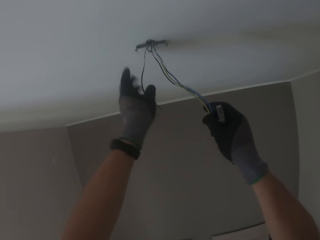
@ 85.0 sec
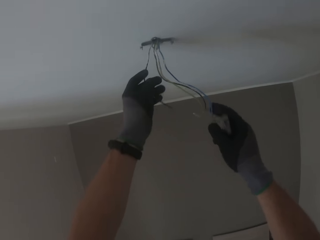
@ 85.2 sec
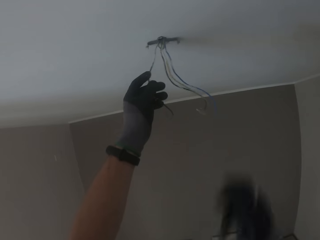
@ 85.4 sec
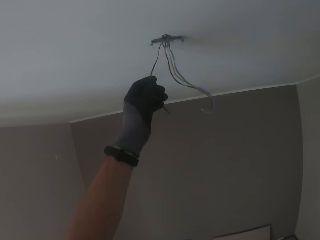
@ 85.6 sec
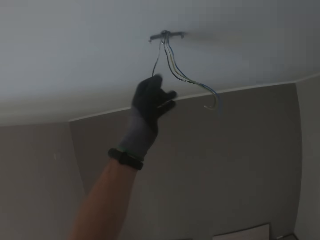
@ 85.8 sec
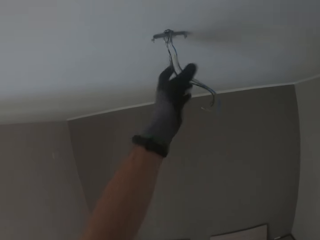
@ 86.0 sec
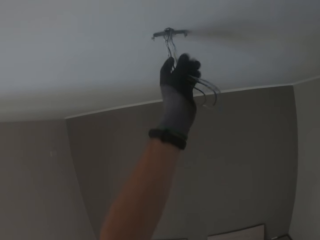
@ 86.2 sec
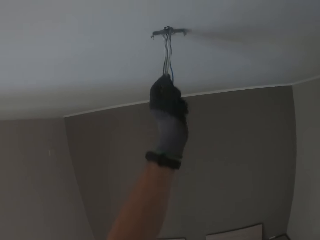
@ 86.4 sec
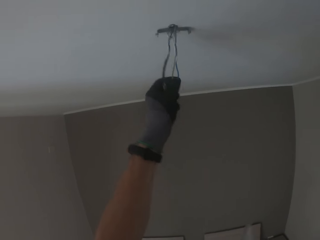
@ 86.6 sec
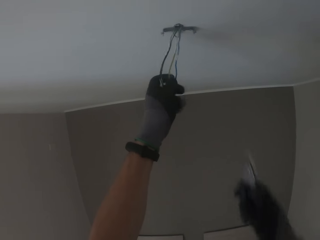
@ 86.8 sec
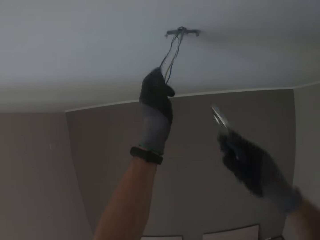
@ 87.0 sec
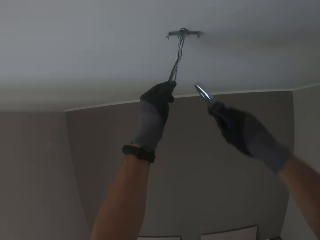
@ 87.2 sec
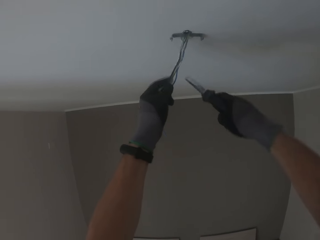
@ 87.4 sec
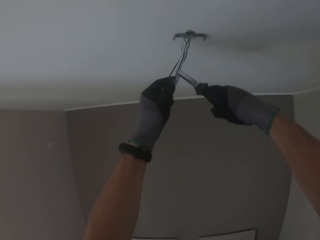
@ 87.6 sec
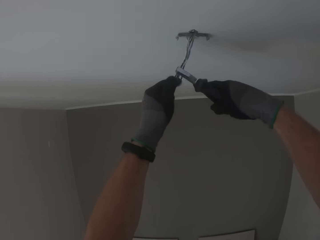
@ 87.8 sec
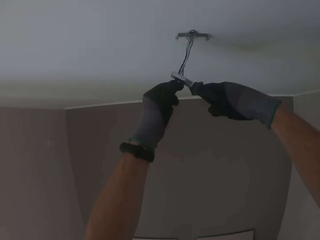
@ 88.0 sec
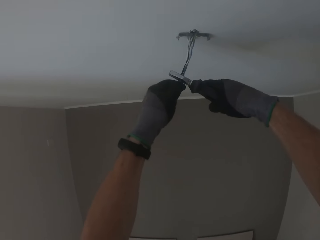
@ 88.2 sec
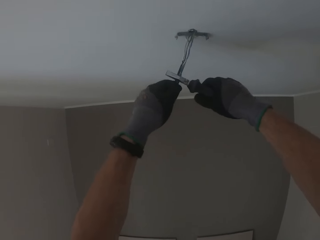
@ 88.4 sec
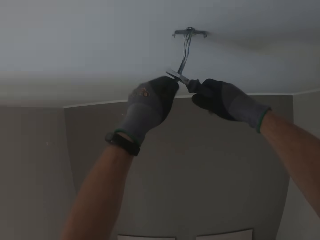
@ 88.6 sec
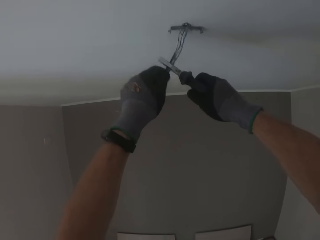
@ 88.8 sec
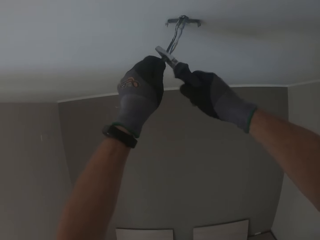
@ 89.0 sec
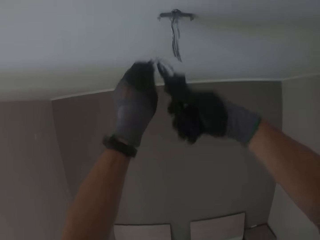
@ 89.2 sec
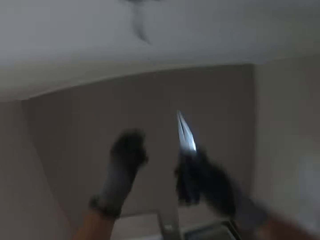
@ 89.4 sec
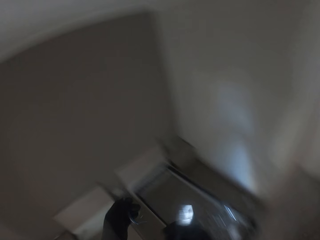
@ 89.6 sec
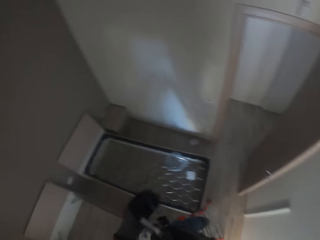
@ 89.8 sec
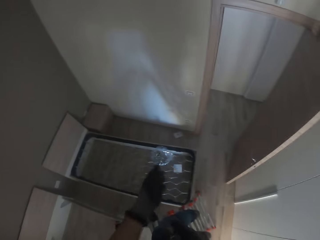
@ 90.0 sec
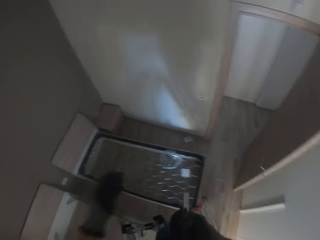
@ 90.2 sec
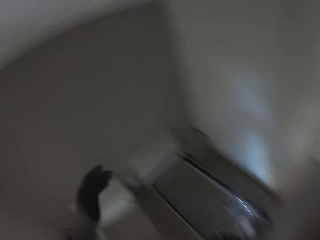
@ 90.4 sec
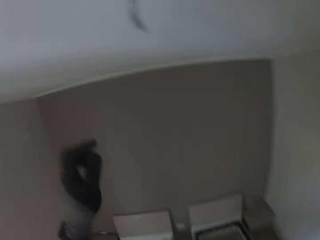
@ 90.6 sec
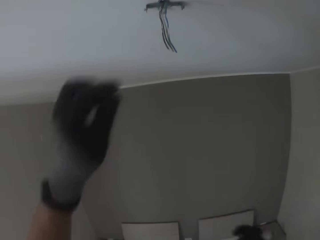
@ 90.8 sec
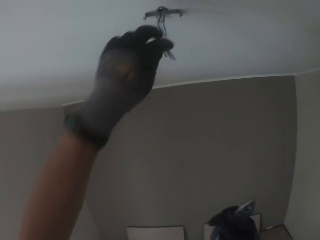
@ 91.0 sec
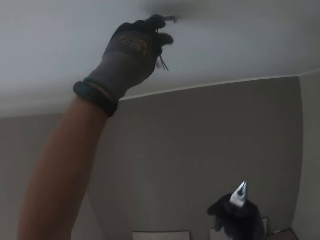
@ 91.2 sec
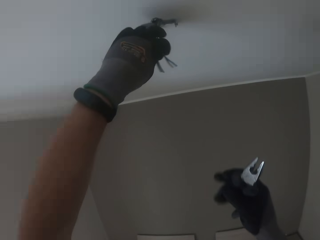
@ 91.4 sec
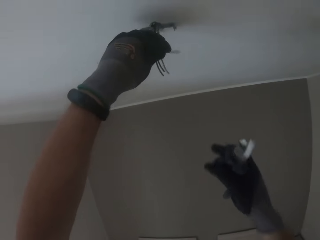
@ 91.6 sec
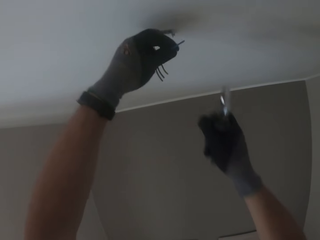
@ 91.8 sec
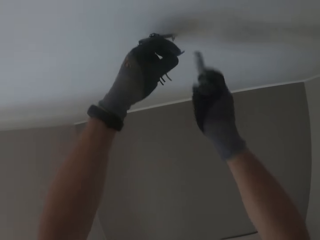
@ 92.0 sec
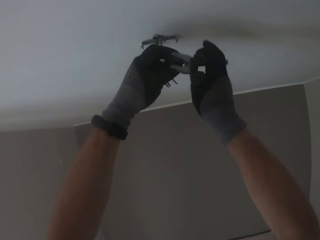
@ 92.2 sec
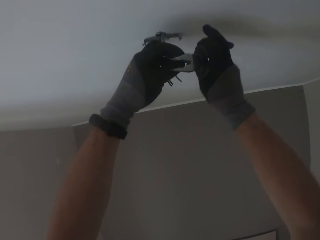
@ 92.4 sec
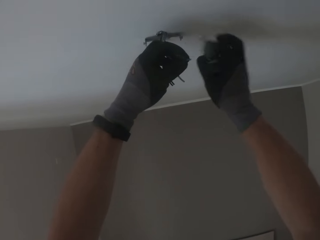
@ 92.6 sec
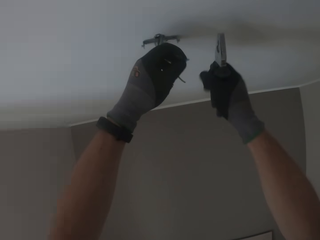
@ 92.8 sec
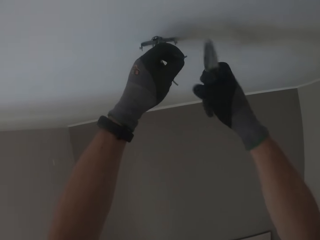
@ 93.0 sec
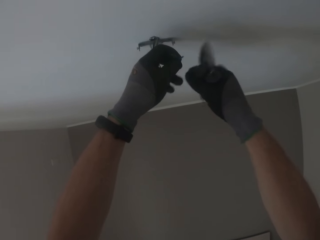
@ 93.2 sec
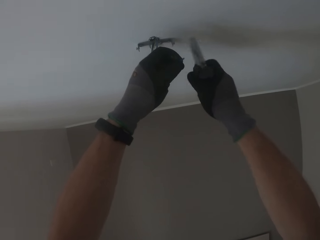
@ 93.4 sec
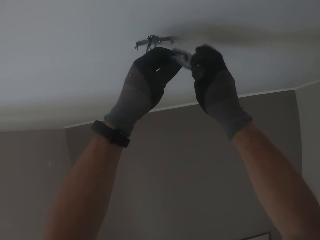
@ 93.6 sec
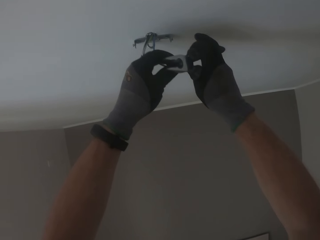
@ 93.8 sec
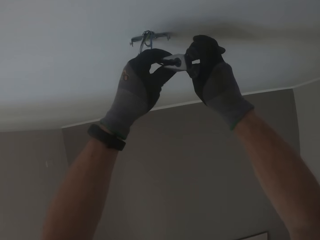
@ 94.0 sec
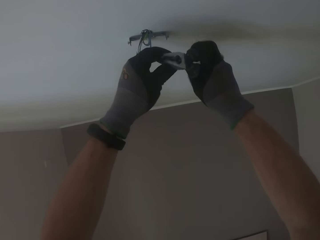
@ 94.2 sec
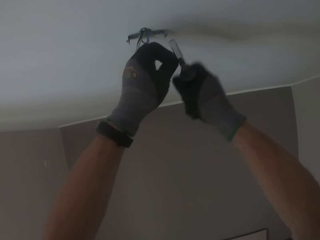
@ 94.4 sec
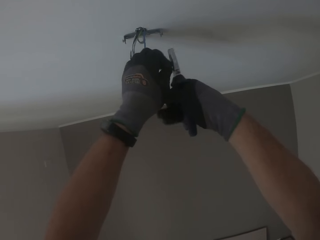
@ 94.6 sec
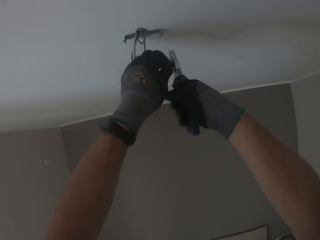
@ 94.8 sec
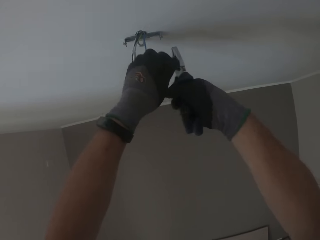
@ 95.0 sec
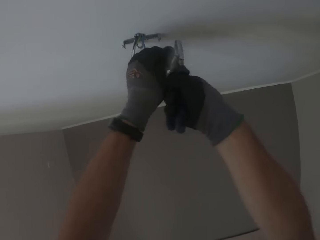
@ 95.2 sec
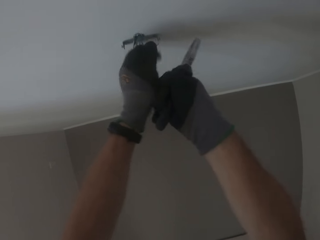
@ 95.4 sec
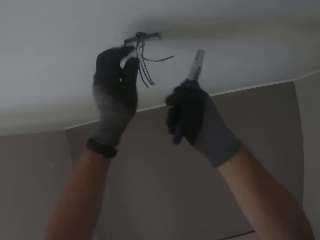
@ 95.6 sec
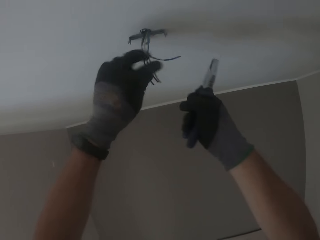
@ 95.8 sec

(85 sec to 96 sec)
The camera wearer holds the electric wires with his left gloved hand. He clips off the tips of the electric wires in his left gloved hand with the pliers in his right gloved hand. He throws the electric wires in his left gloved hand on the ground. He holds an electric wire on the ceiling with his left gloved hand. He clips off the tip of the electric wire in his gloved left hand with the pliers in his gloved right hand. He cuts the wire with the pliers.

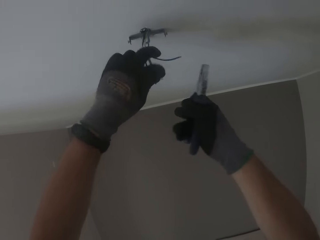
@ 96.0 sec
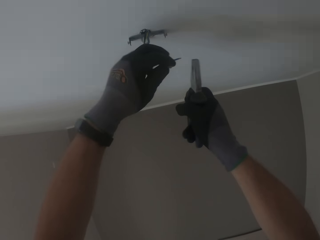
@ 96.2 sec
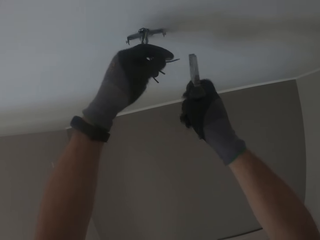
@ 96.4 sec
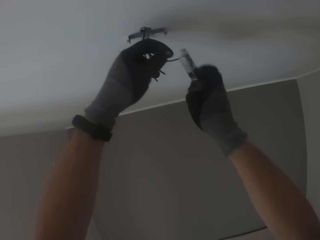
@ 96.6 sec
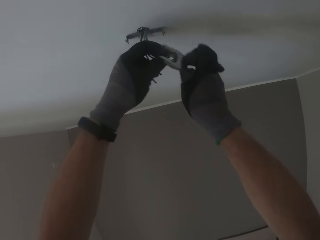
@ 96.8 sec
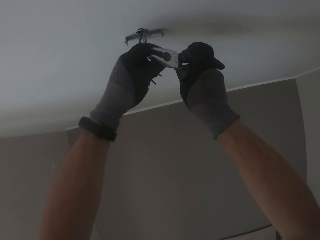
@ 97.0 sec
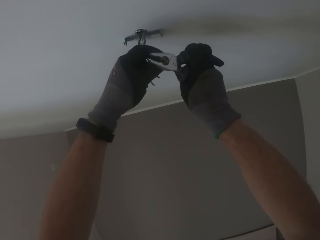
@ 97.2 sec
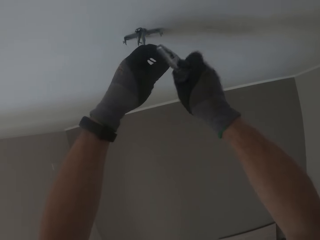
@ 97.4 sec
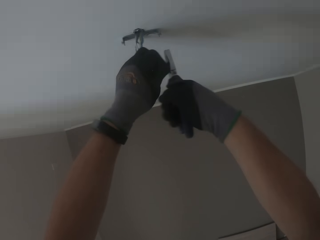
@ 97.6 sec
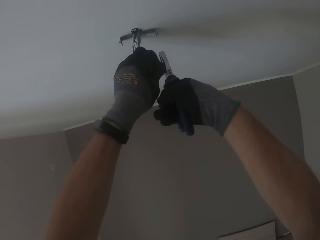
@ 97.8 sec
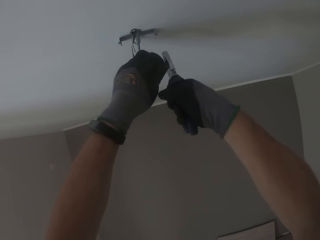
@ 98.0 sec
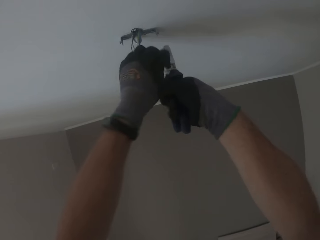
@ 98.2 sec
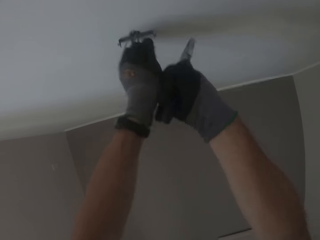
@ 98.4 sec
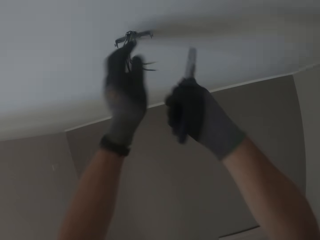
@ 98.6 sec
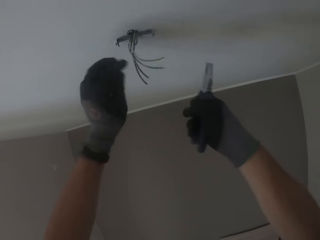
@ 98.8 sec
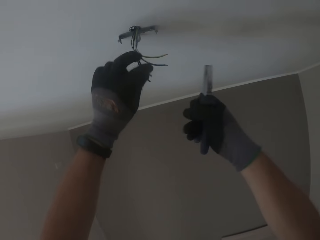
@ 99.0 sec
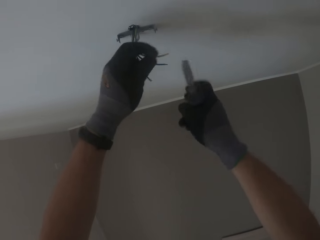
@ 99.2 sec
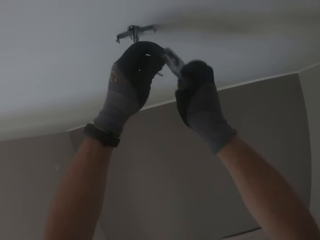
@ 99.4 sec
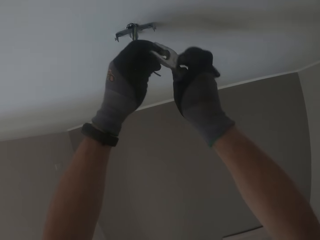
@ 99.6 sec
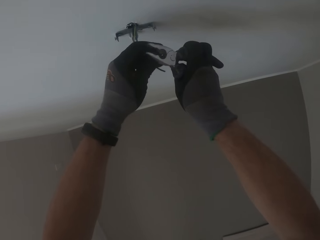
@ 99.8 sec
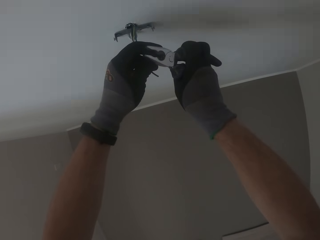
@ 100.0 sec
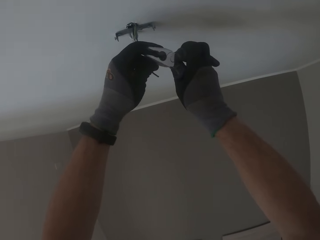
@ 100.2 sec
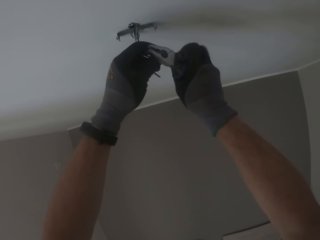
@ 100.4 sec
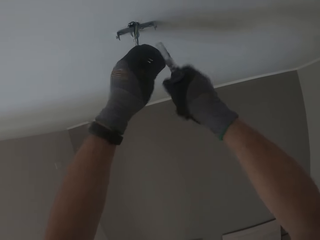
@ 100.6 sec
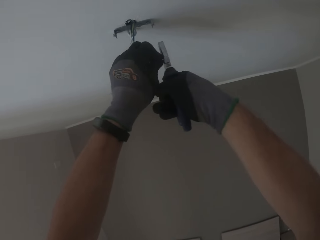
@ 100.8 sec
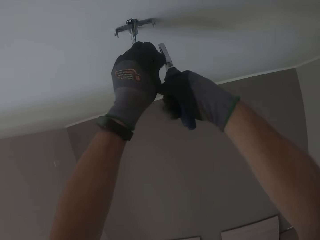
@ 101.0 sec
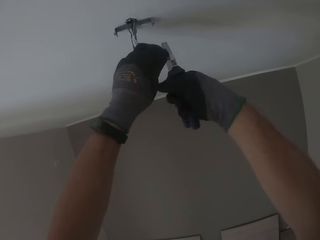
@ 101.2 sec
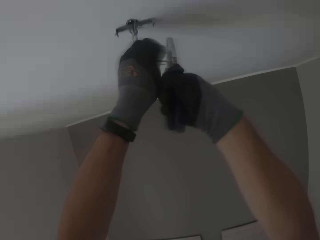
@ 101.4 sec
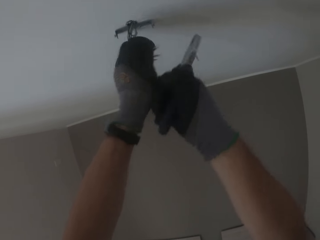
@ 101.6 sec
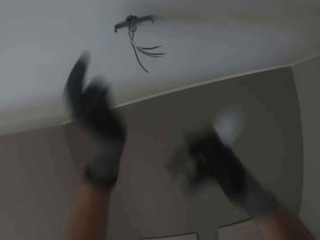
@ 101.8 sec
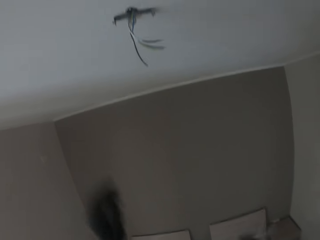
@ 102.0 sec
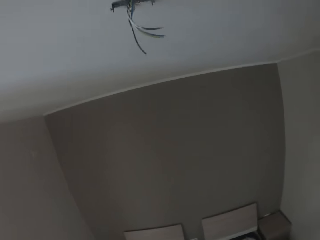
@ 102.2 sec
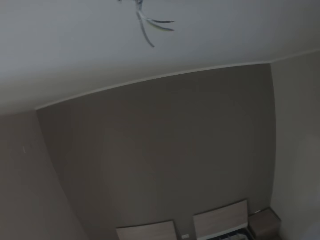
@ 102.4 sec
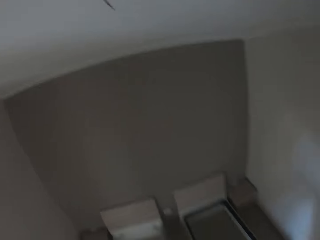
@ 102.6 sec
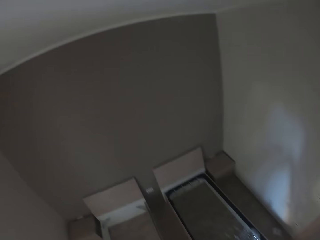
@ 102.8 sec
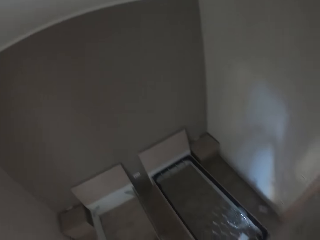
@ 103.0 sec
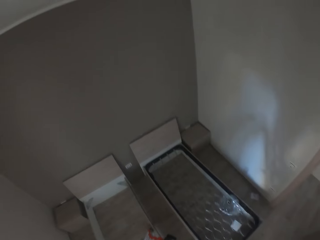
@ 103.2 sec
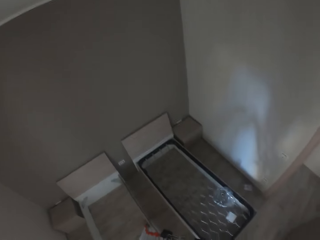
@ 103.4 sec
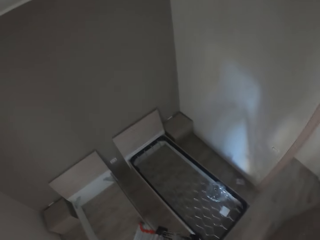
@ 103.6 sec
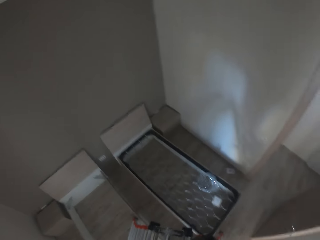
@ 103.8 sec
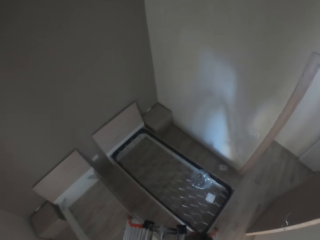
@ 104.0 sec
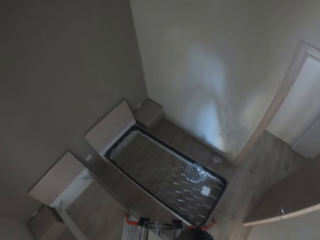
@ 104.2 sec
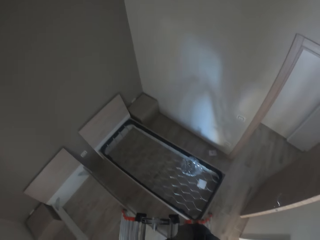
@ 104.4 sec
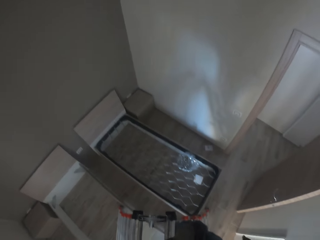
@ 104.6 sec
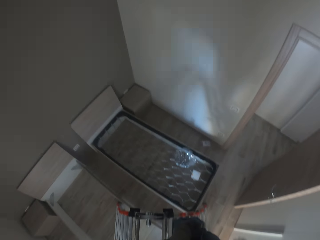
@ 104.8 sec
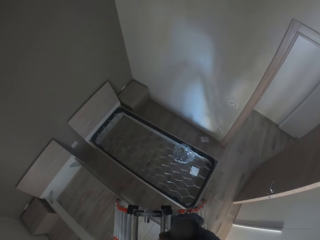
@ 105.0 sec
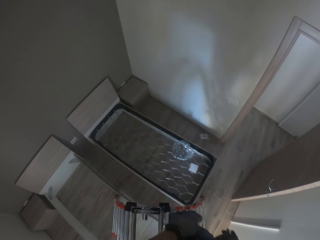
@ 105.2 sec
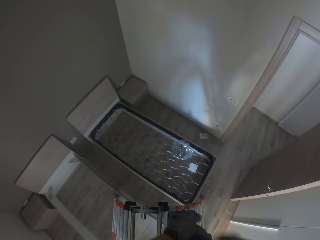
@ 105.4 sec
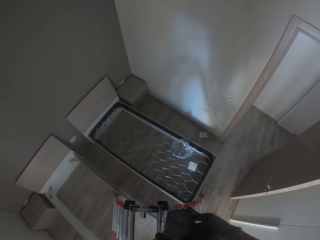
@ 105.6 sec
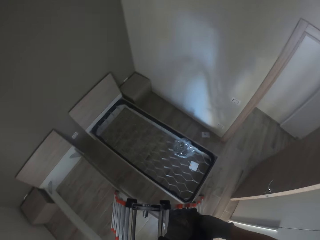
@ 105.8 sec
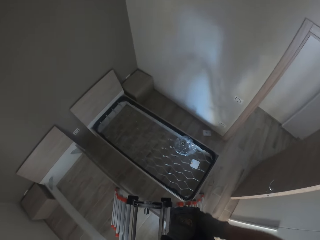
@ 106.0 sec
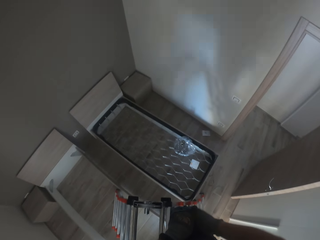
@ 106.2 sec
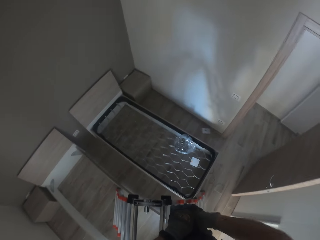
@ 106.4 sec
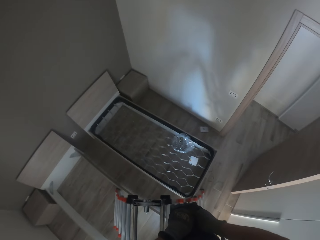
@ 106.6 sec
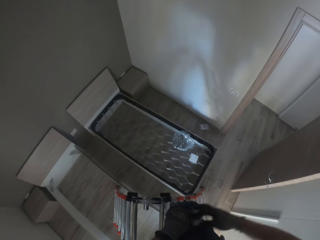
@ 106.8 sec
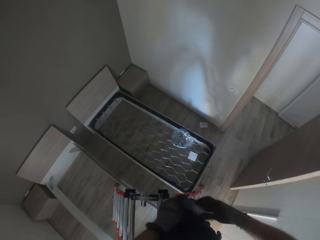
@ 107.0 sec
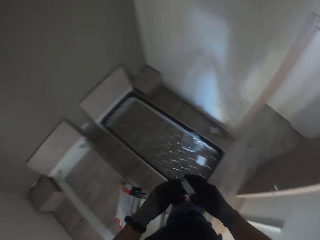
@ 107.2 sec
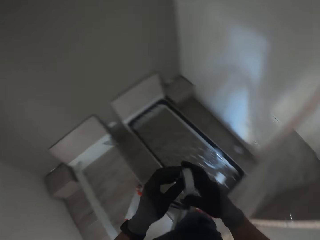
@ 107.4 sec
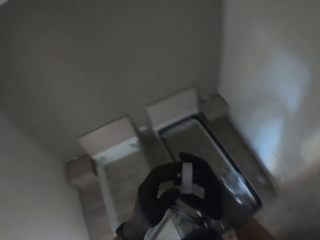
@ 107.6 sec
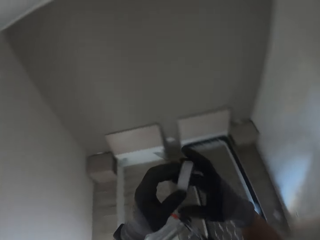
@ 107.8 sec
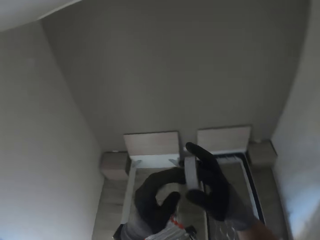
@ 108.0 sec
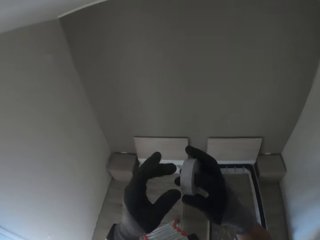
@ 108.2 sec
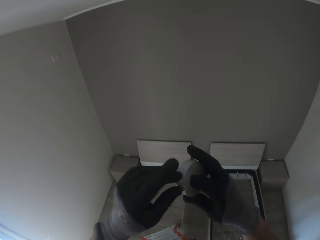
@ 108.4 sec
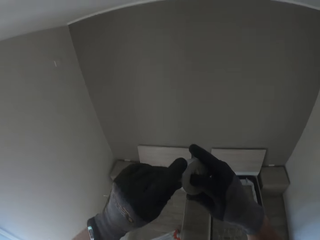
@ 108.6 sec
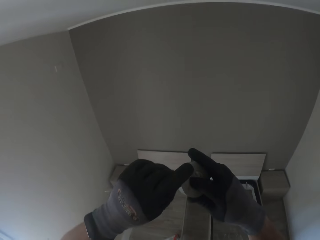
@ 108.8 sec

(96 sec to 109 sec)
The camera wearer holds an electric wire on the ceiling with his left gloved hand. He clips off the tip of the electric wire in his gloved left hand with the pliers in his gloved right hand. He holds an electric wire on the ceiling with his left gloved hand. He clips off the tip of the electric wire in his gloved left hand with the pliers in his gloved right hand. He puts the pliers in his pocket with his gloved right hand. He pulls out a masking tape from his pocket with his gloved right hand.
